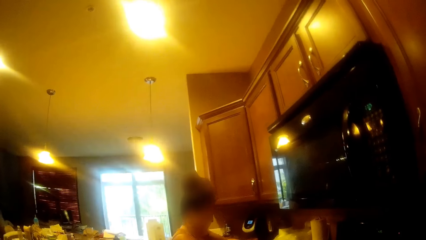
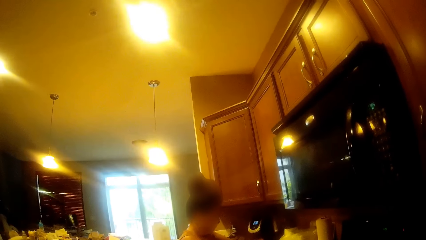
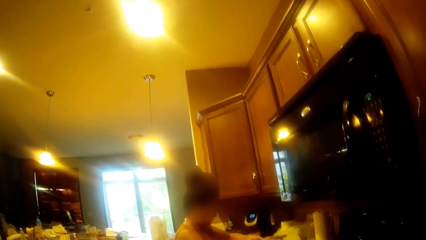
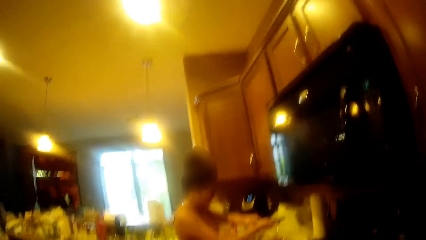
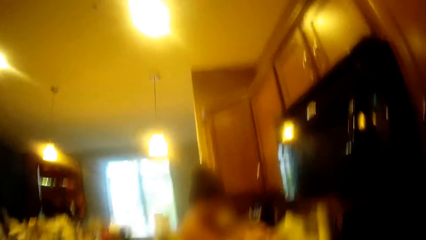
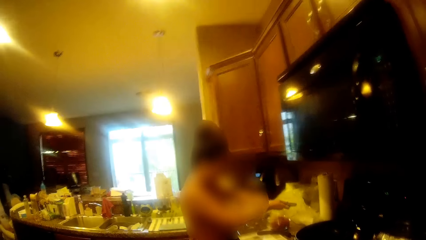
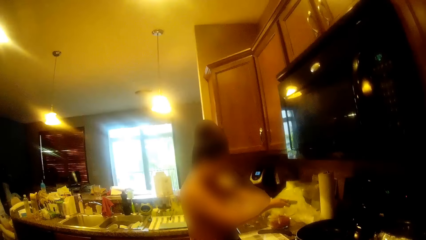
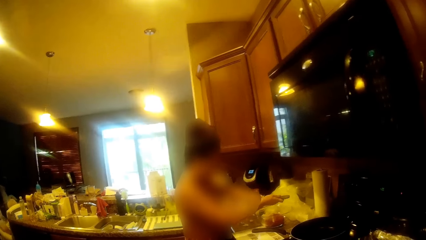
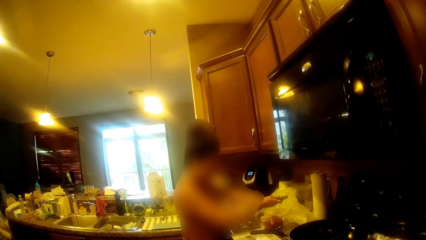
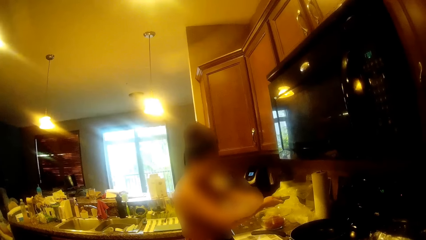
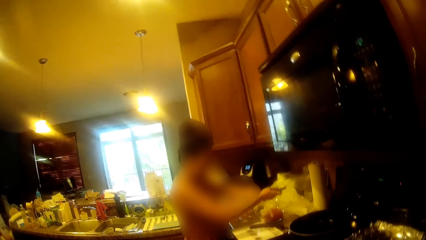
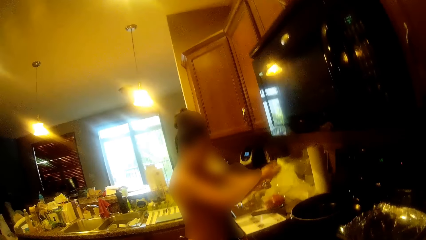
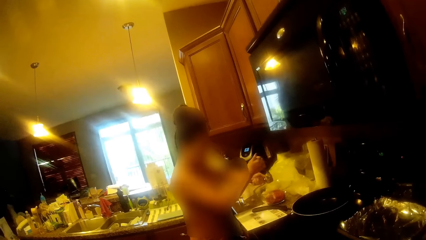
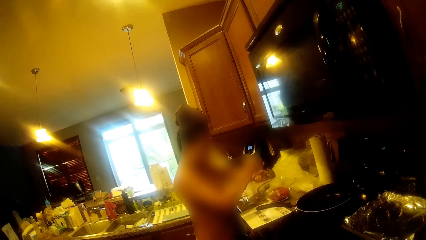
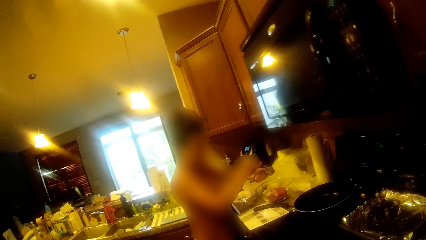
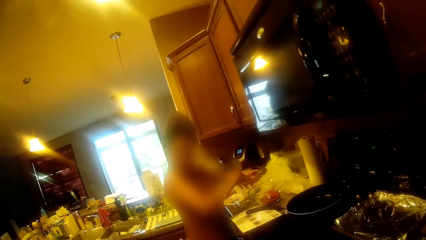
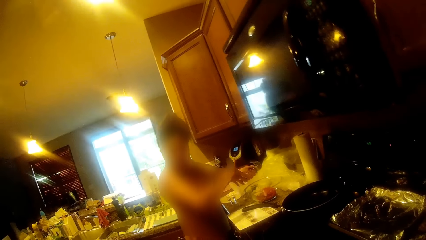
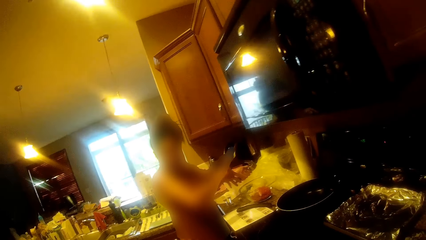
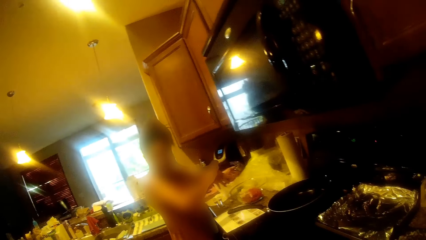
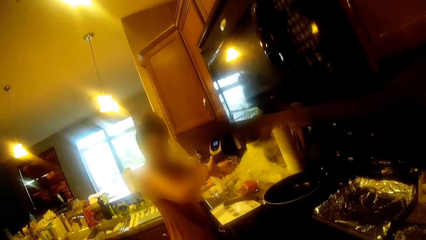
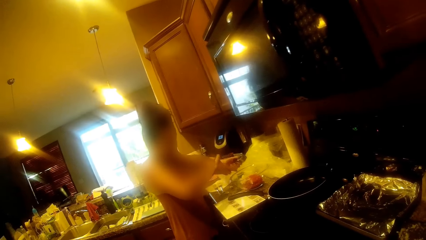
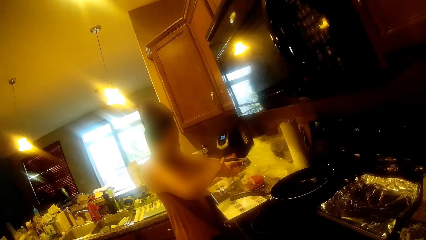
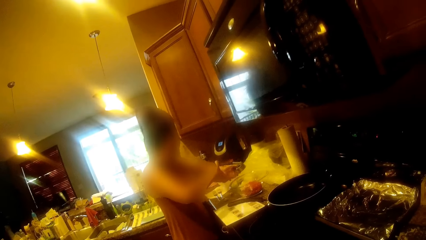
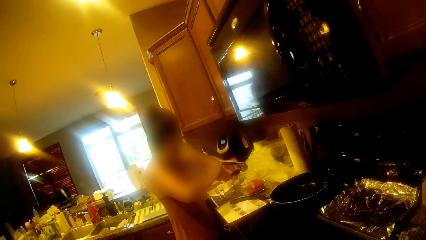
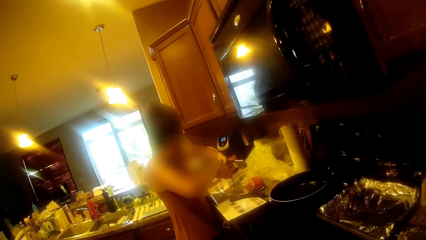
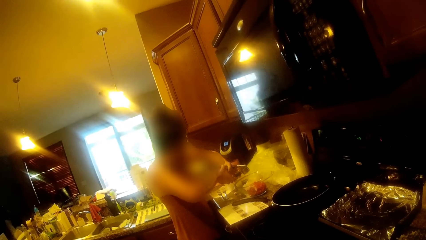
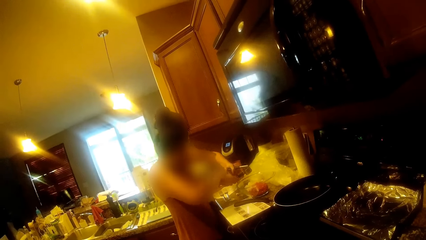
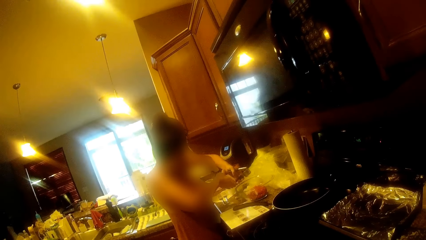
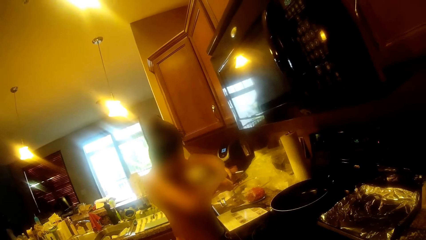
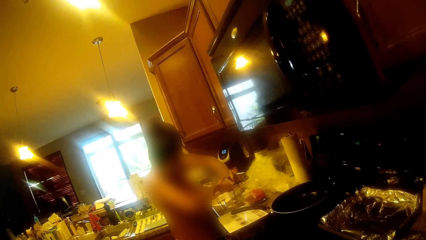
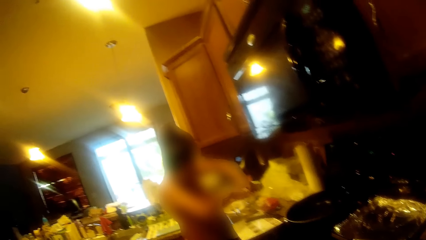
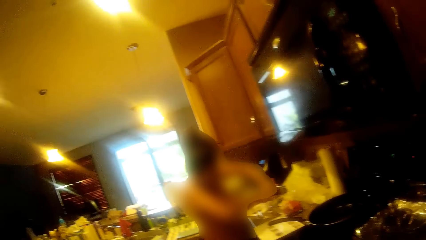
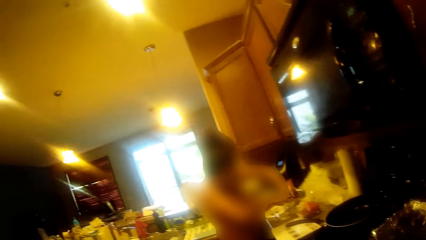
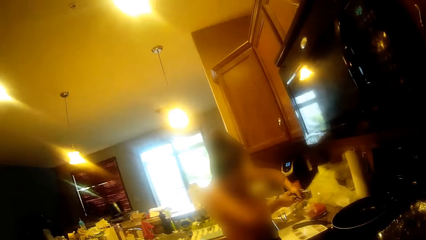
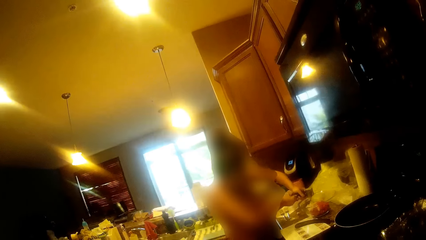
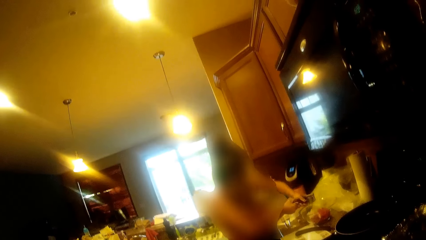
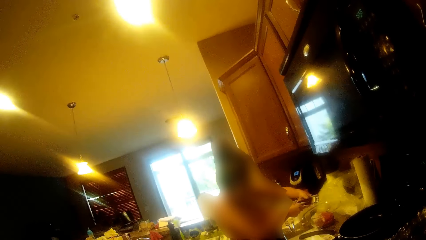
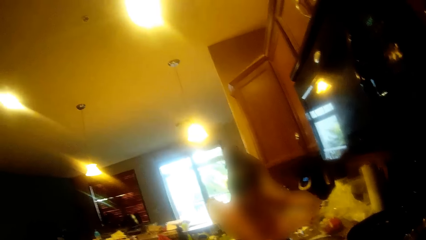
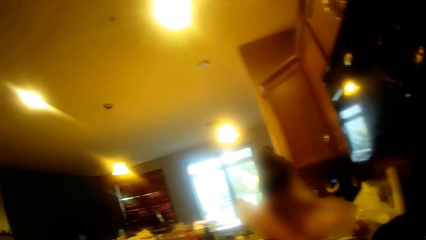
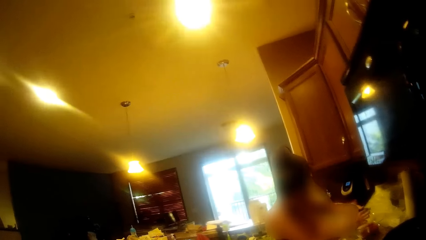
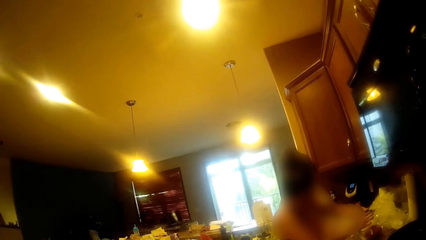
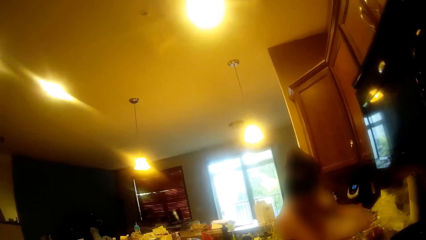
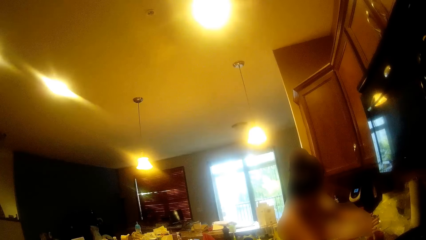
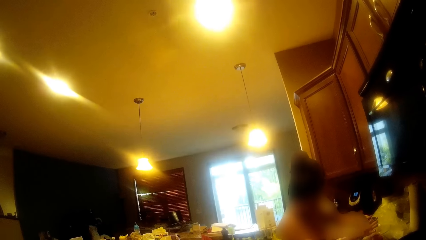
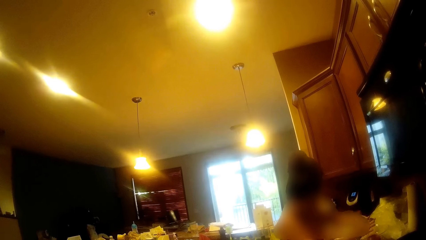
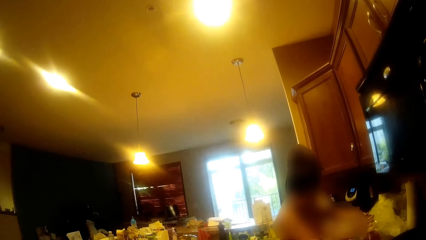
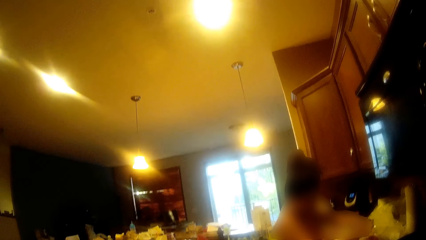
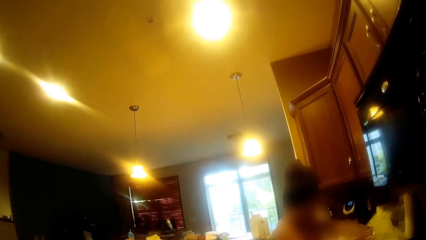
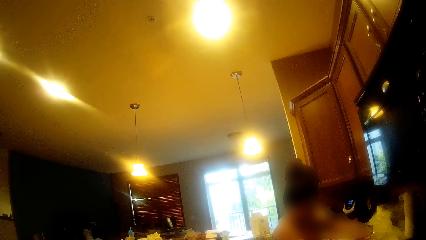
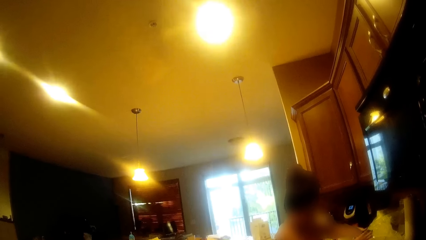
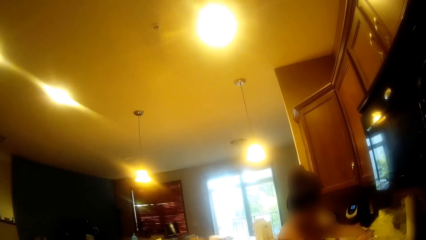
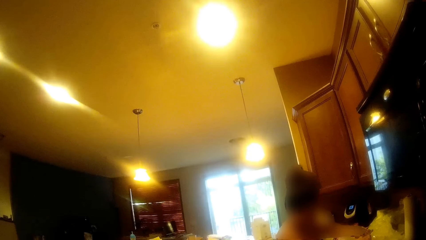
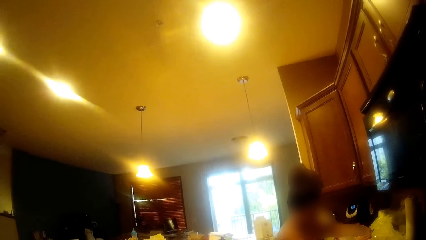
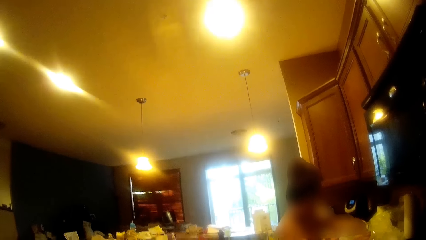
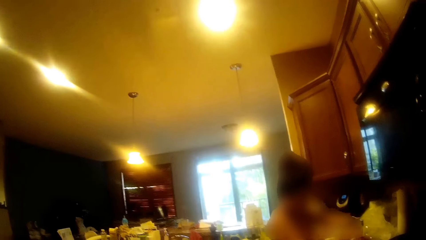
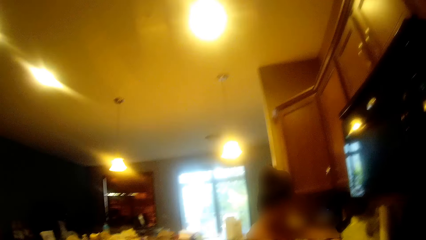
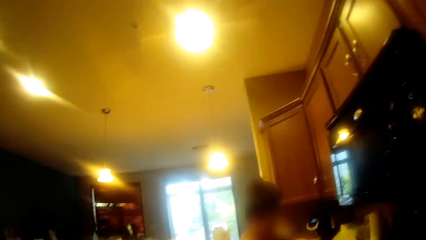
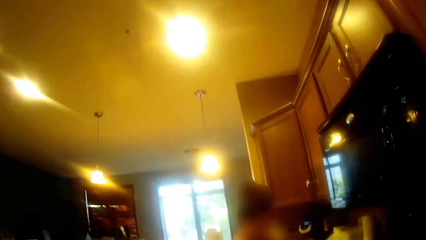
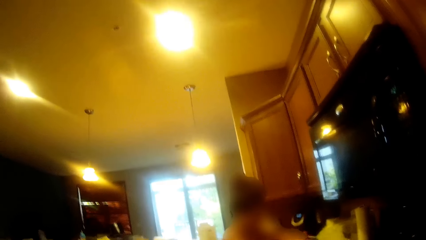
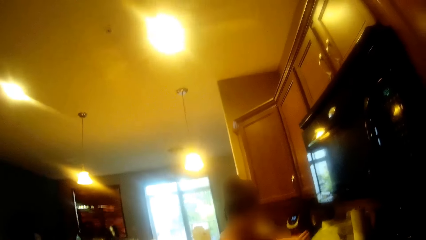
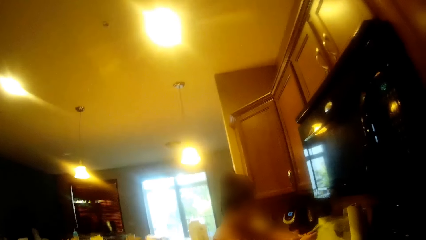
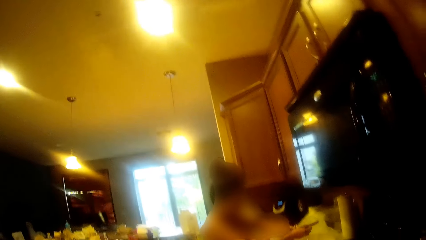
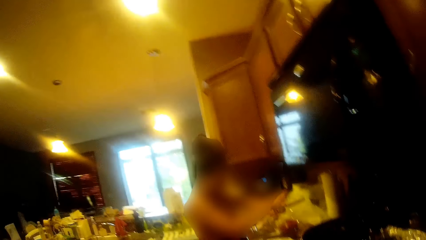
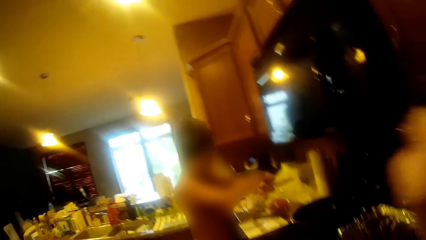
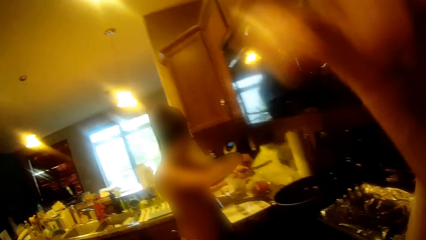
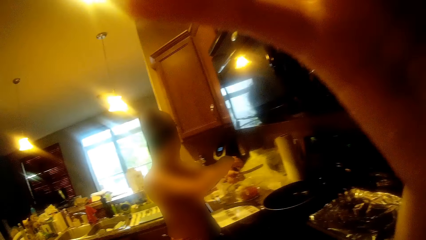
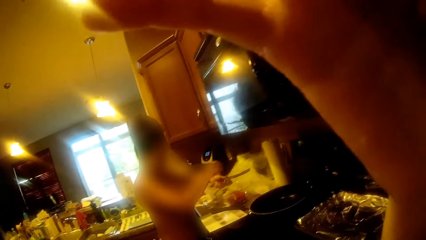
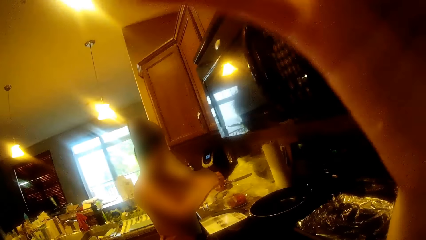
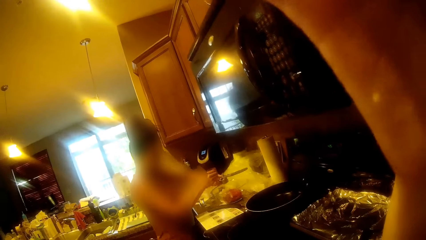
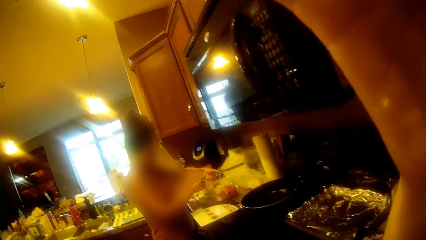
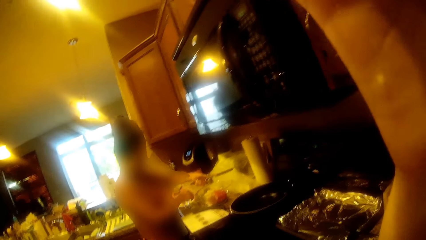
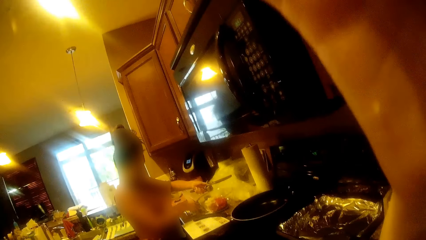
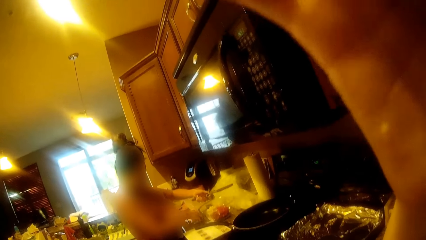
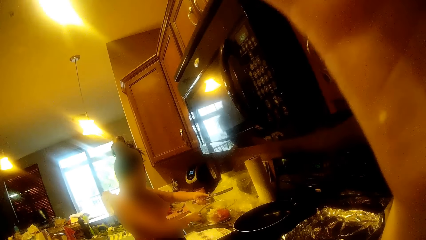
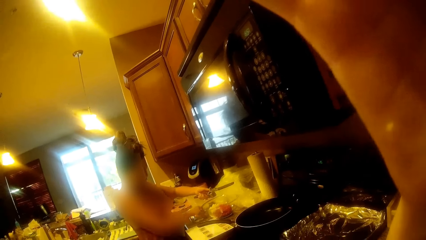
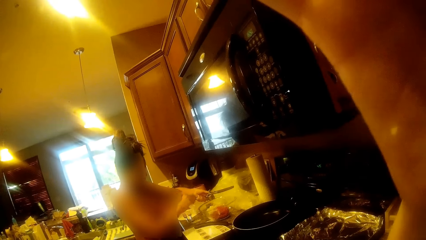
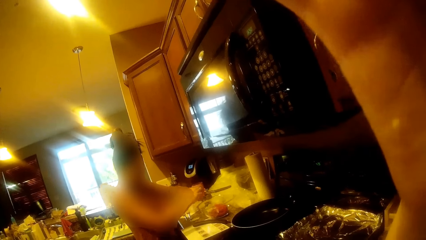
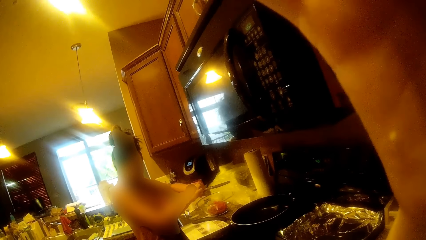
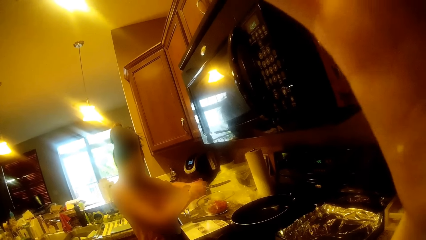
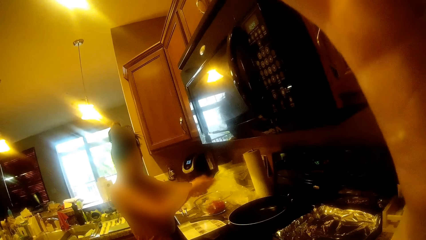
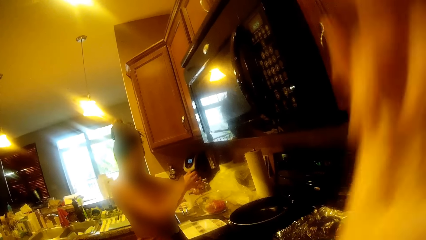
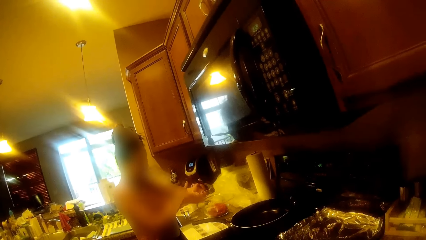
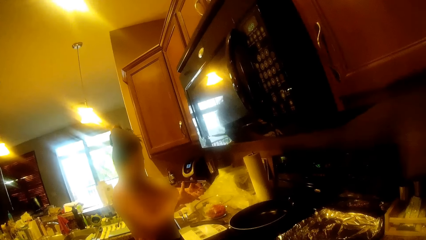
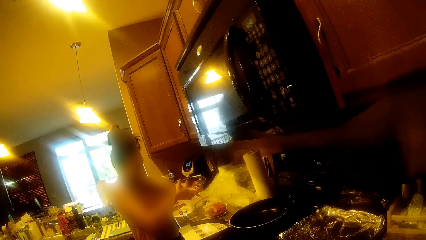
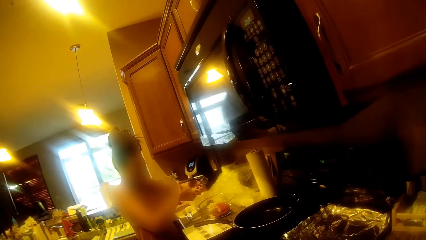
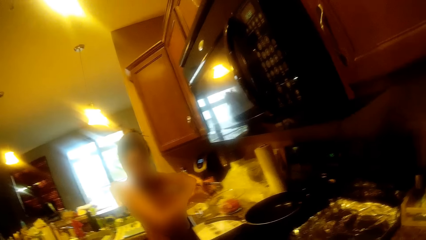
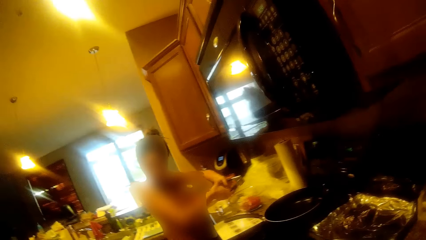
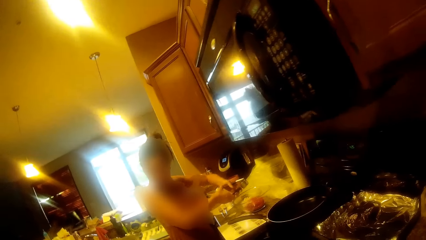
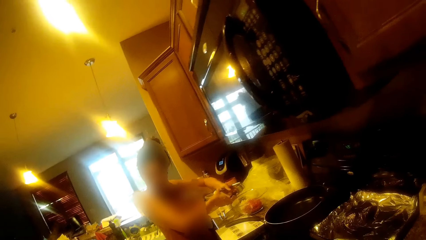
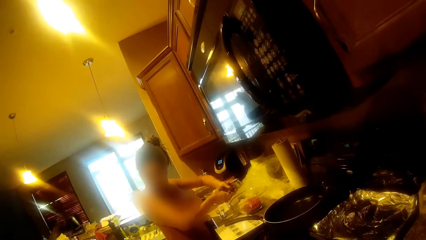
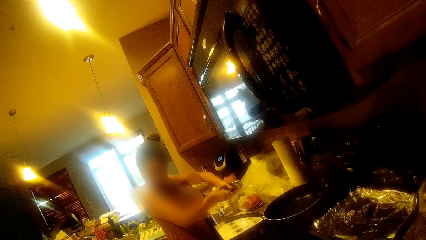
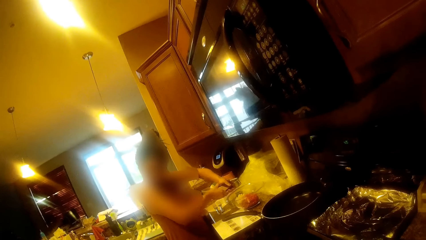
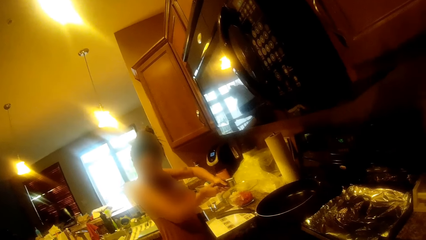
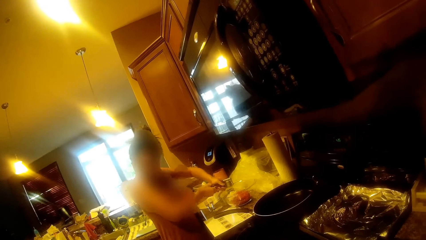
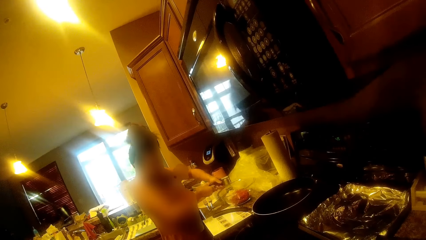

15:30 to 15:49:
A woman closes the garlic crusher with her right hand. She presses the garlic crusher with her hands. She holds the squeezer with both hands. She opens the garlic crusher with her right hand. The camera wearer adjusts the camera. The woman picks up the garlic from the kitchen countertop with her right hand. She places the garlic in the garlic crusher with her right hand, closes the garlic crusher with her right hand, and presses the garlic crusher with her hands.
